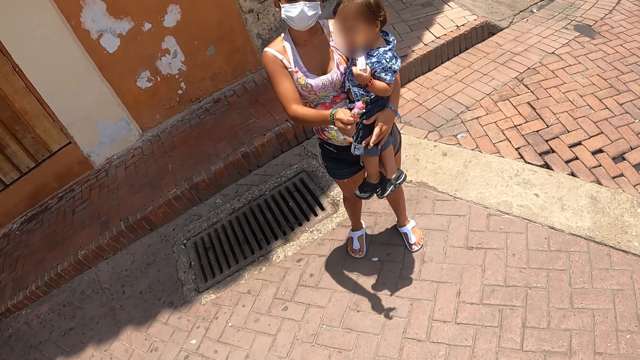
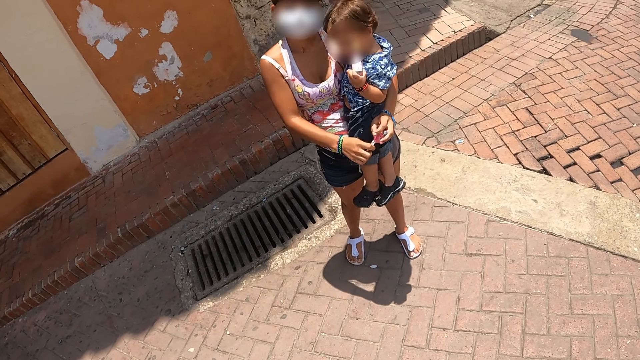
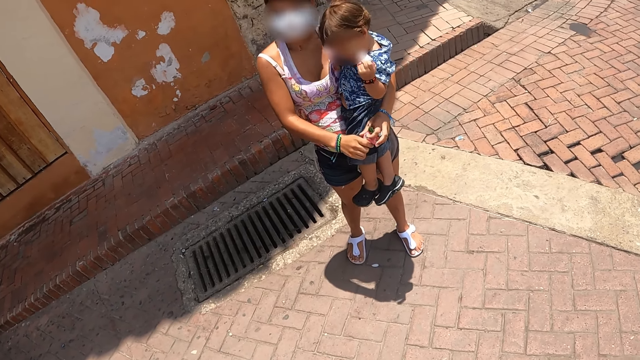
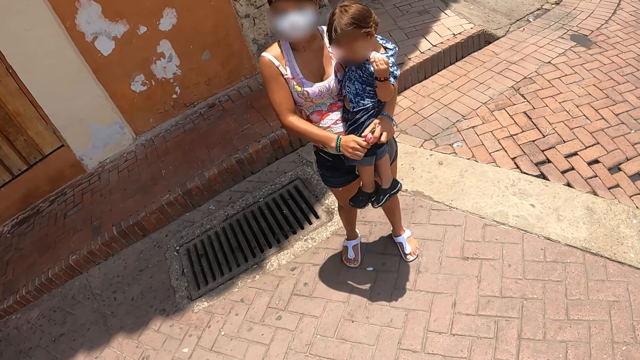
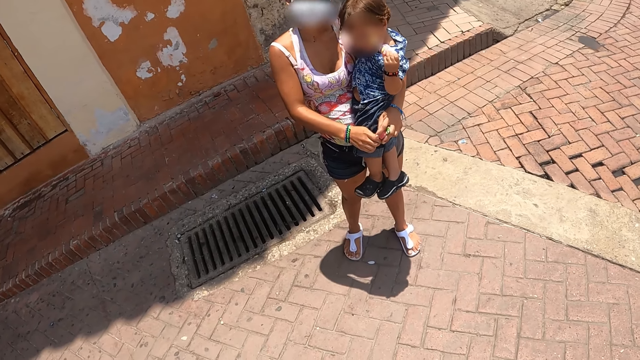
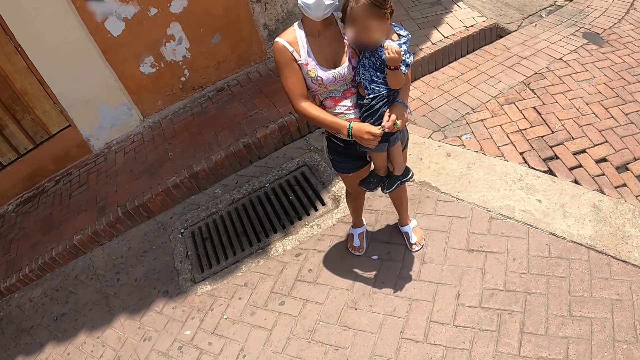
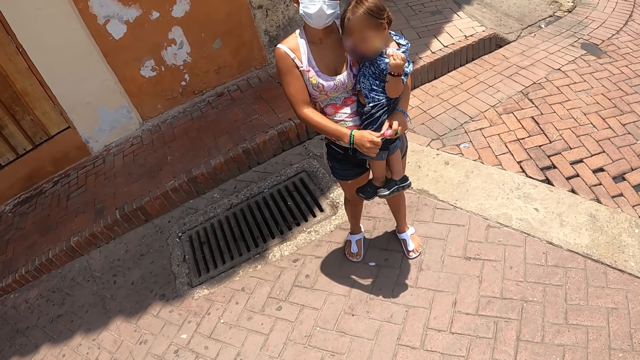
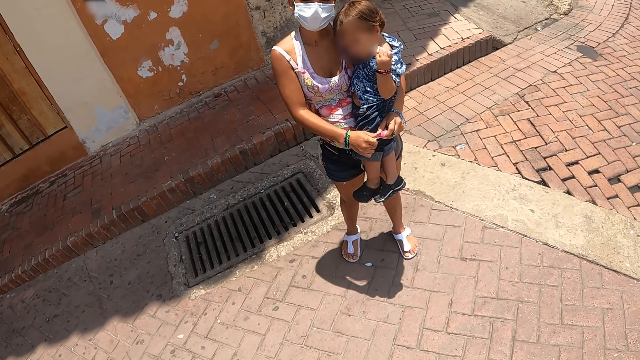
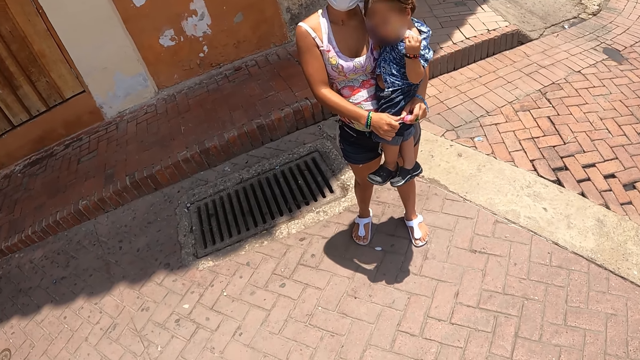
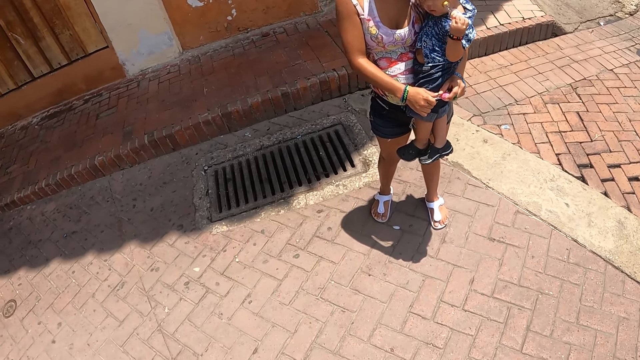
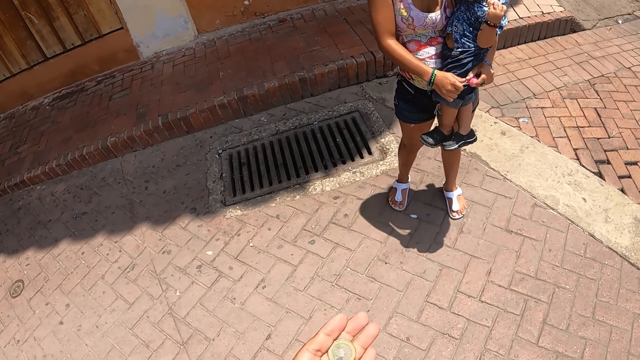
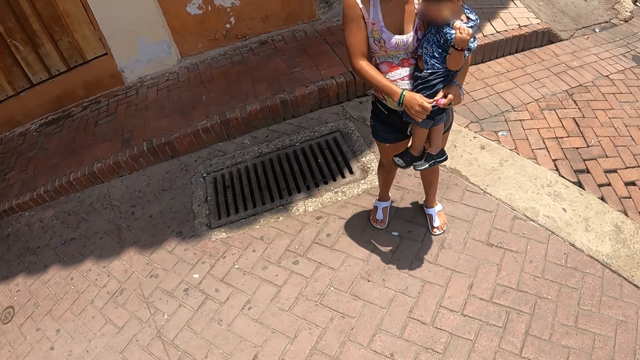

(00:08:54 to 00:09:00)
The woman lowers her hand. The woman holds two lollipops with both hands. The camera wearer stretches a hand towards the woman and talks with the woman.

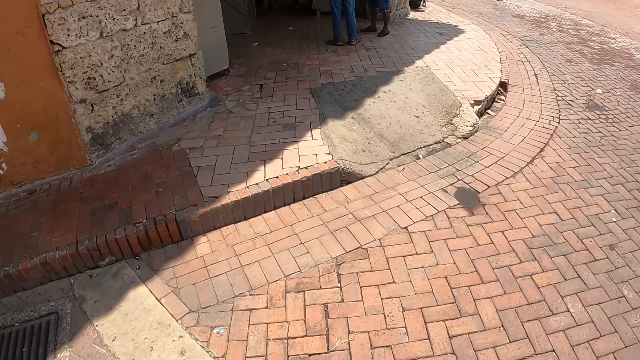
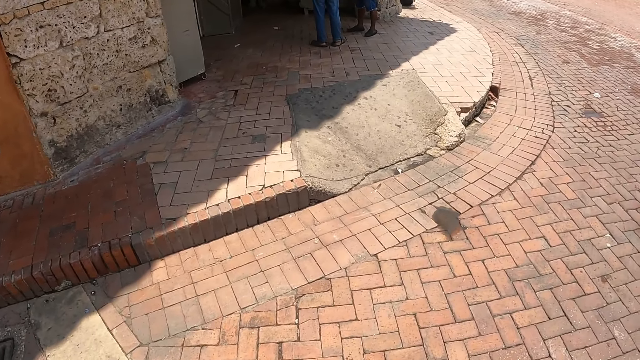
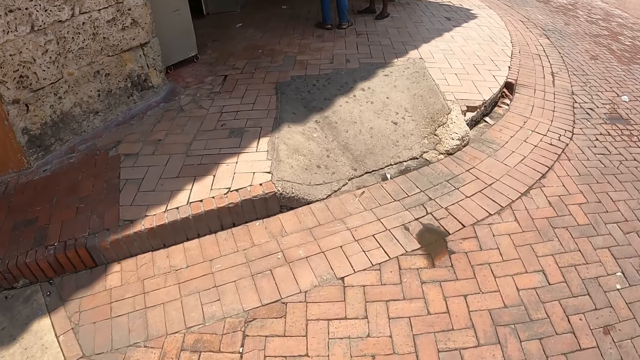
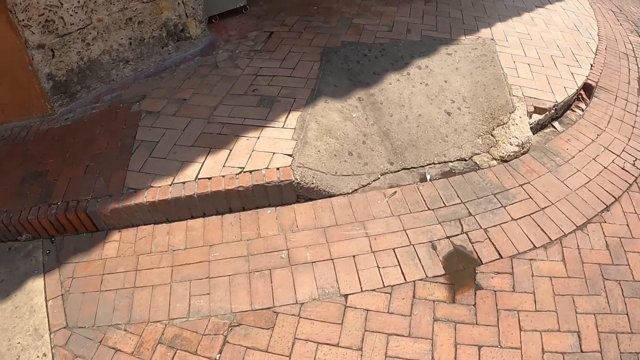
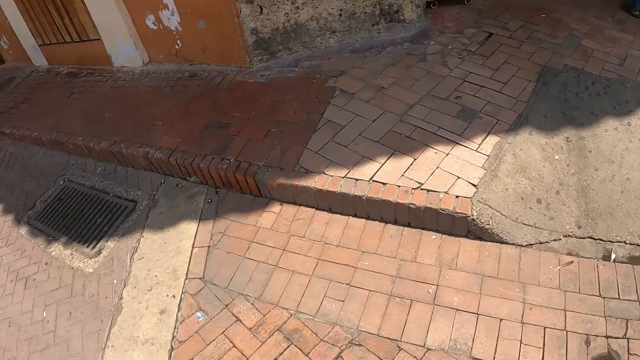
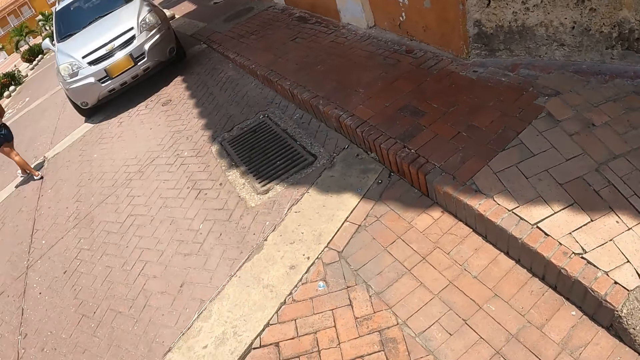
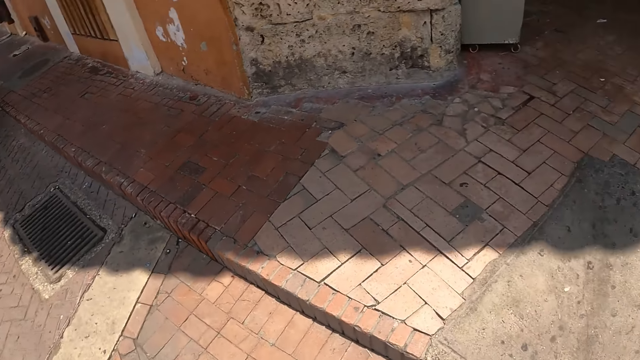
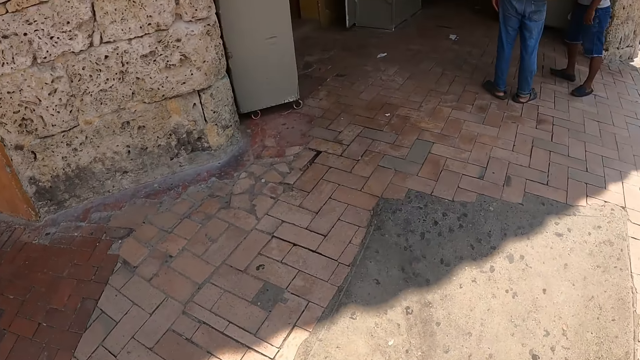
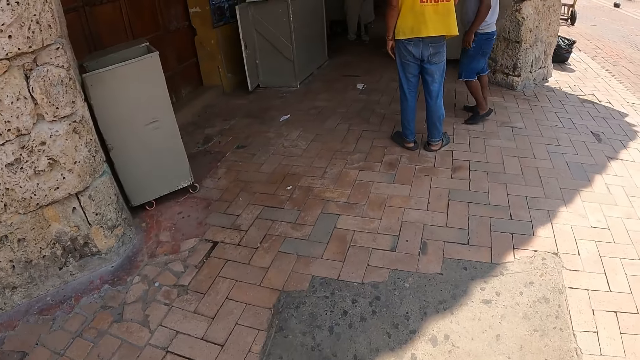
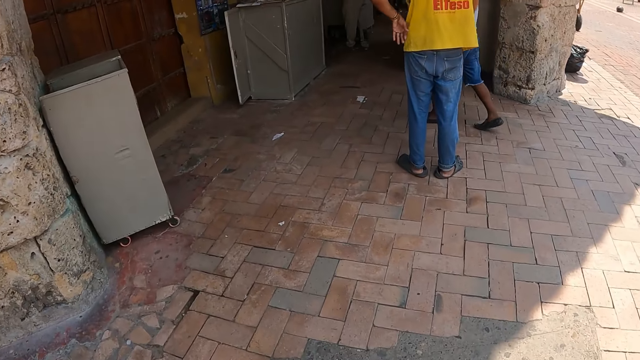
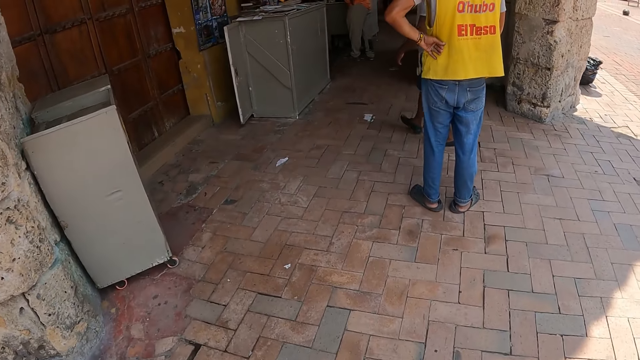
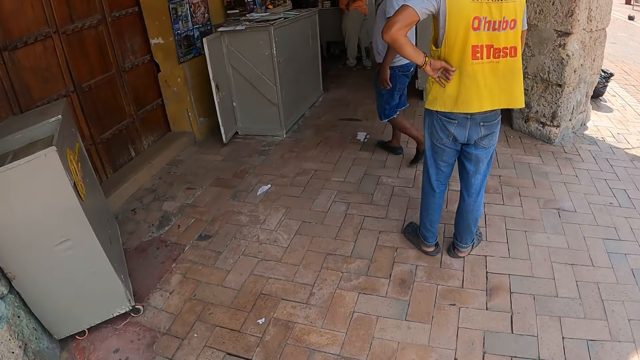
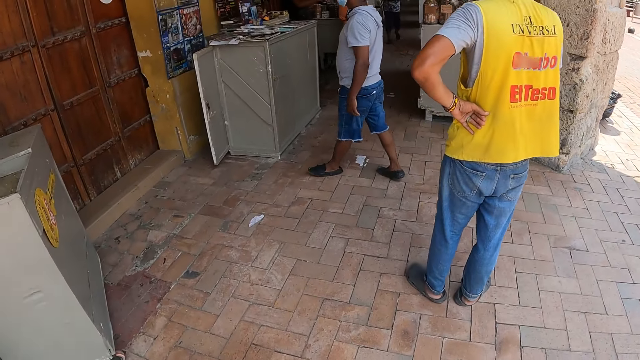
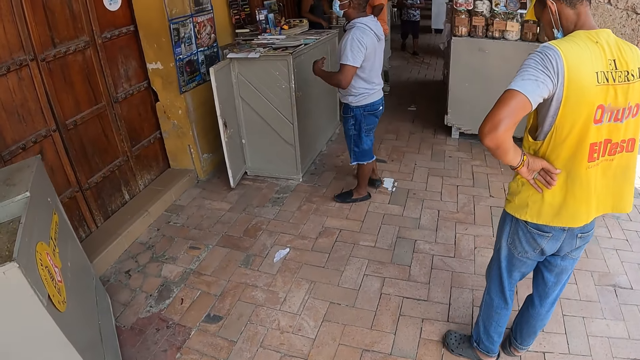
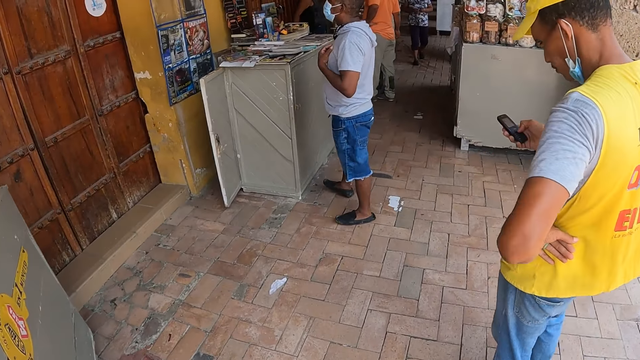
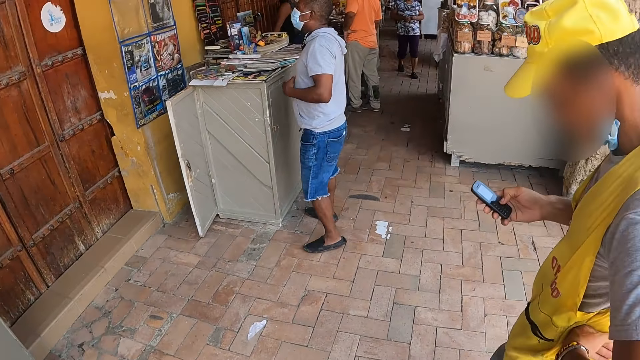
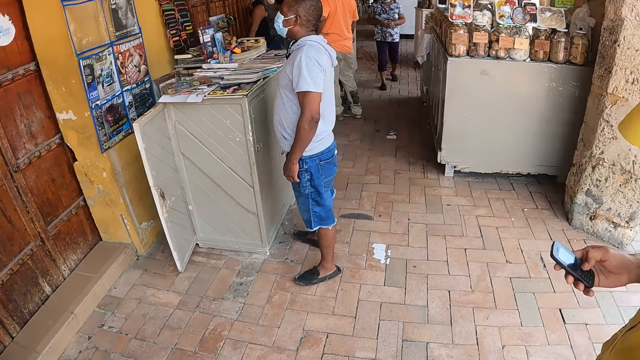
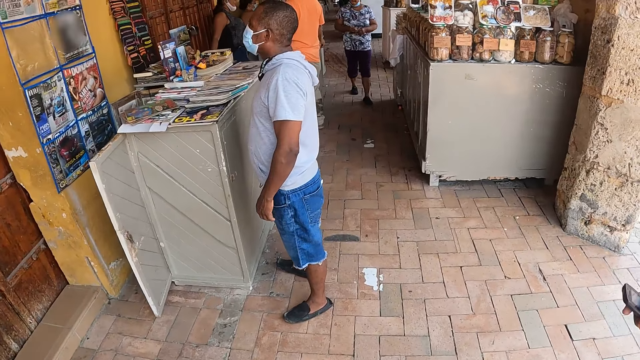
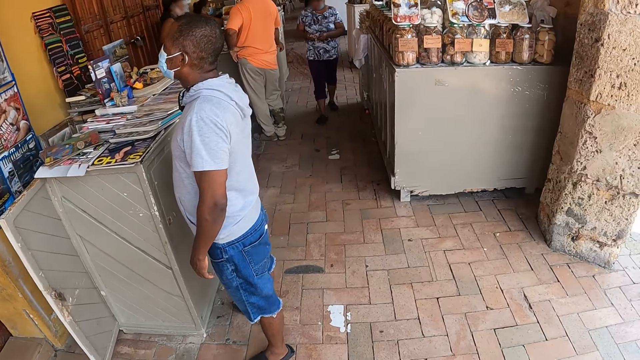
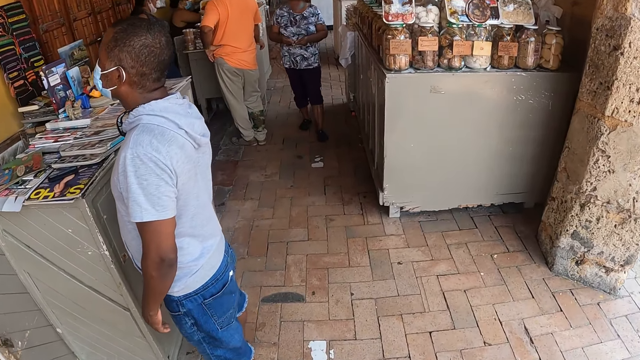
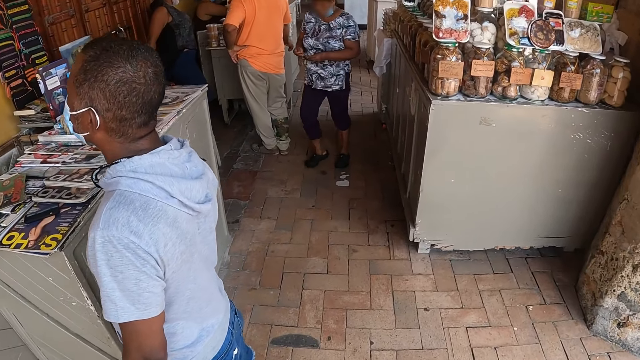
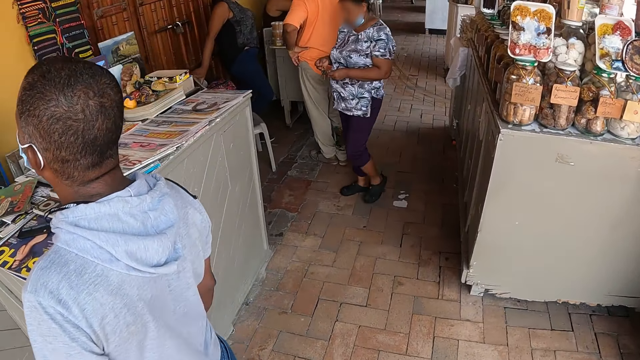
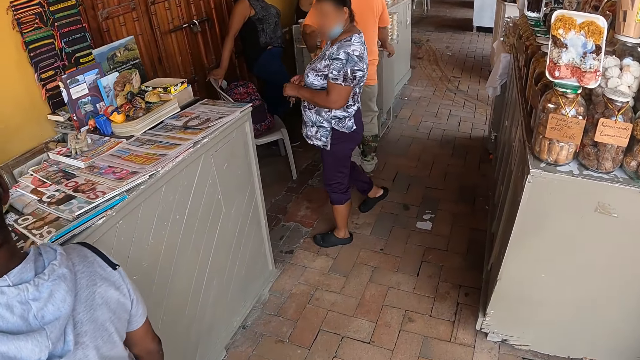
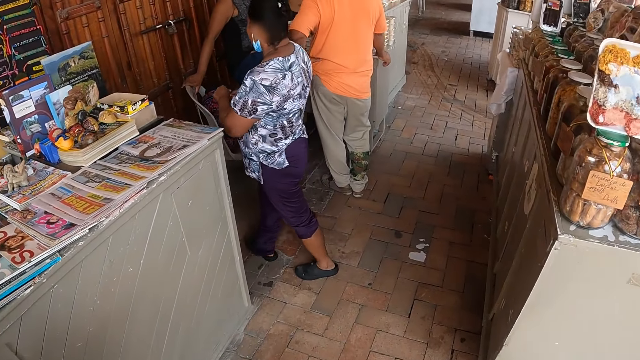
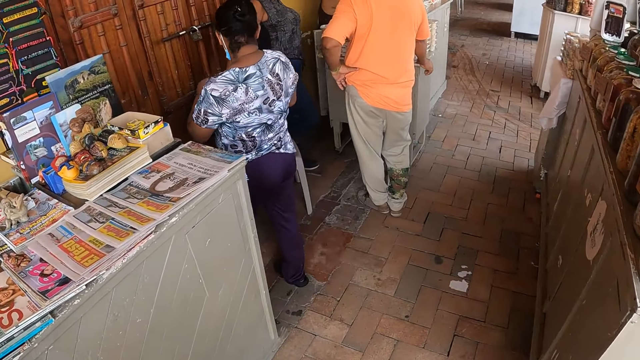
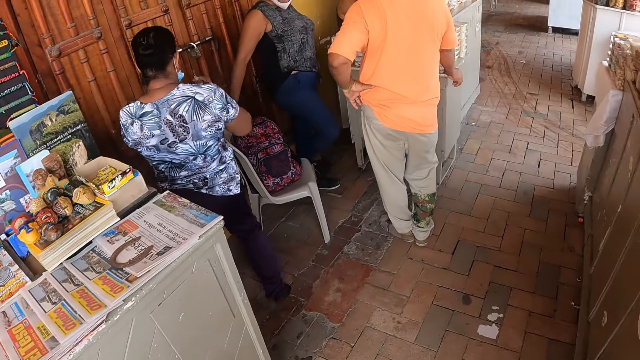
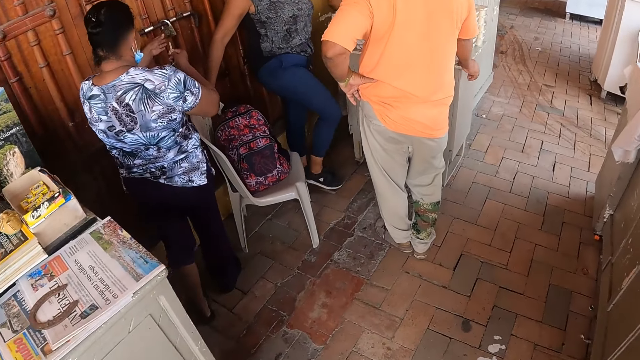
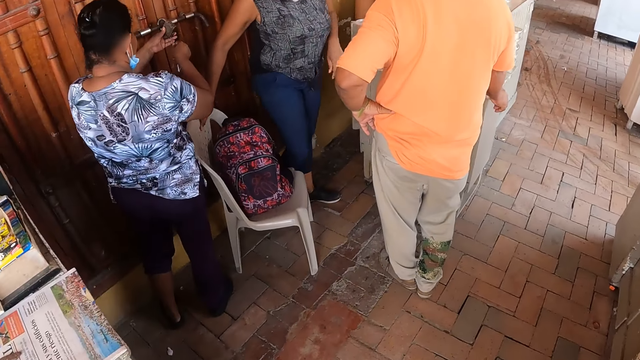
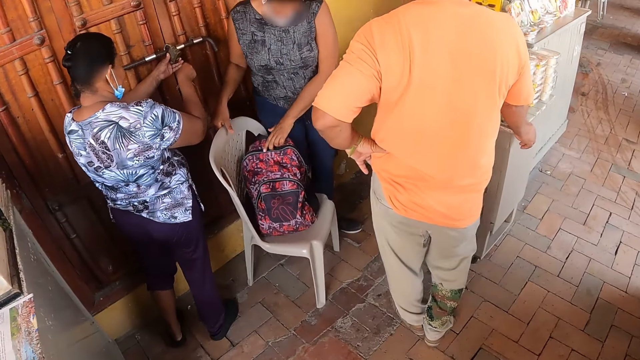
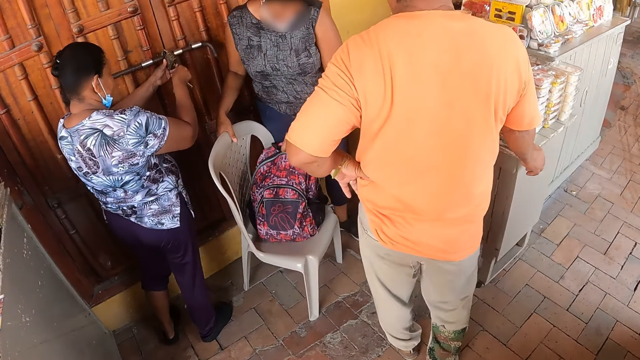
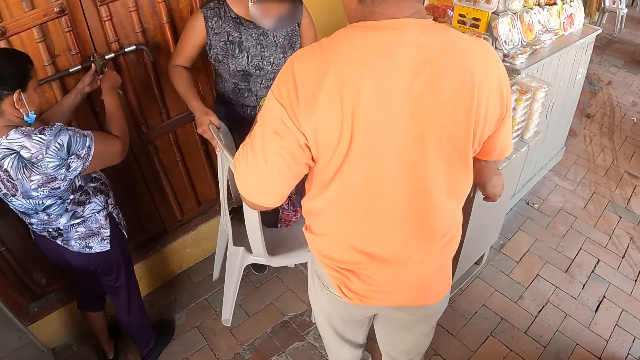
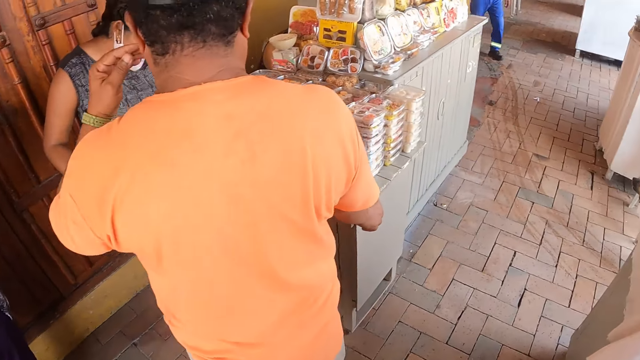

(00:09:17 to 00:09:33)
The camera wearer walks around. They walk away too. They turn around. They look around. They walk towards the shop.
